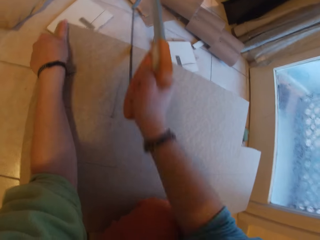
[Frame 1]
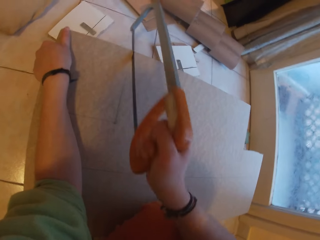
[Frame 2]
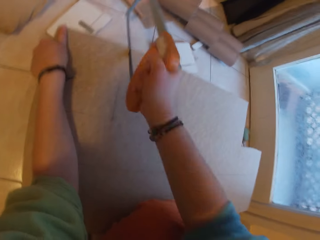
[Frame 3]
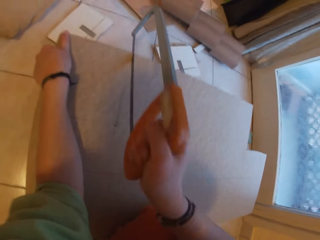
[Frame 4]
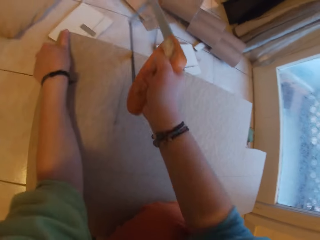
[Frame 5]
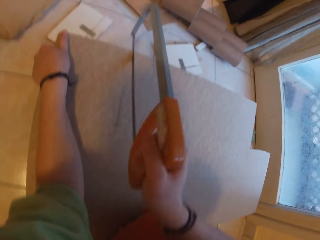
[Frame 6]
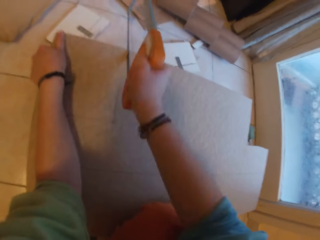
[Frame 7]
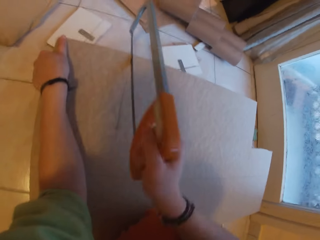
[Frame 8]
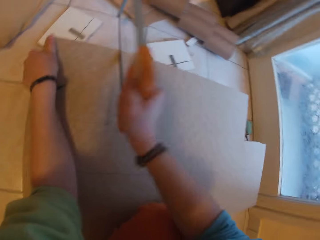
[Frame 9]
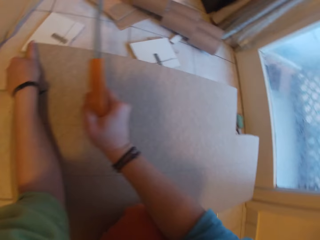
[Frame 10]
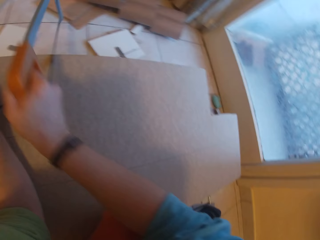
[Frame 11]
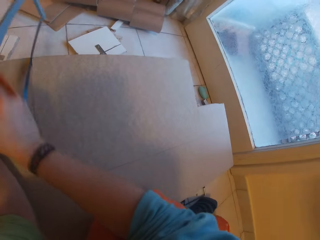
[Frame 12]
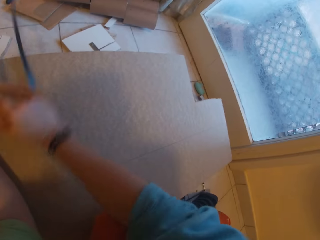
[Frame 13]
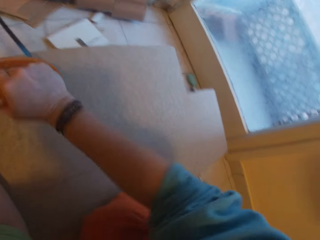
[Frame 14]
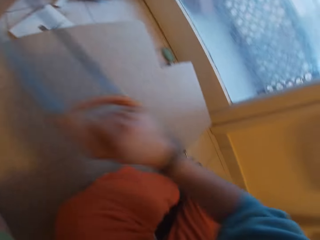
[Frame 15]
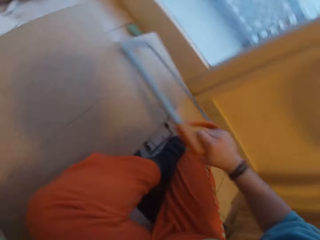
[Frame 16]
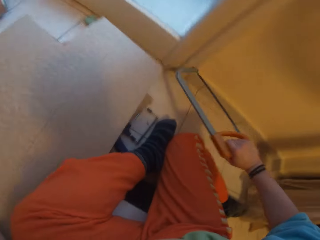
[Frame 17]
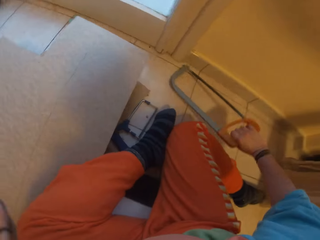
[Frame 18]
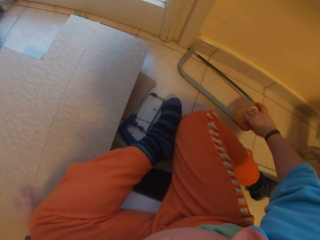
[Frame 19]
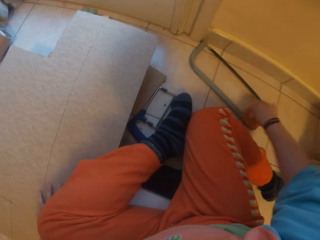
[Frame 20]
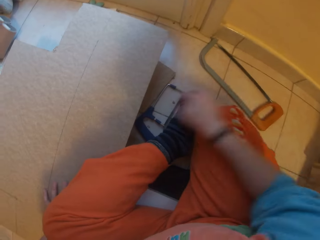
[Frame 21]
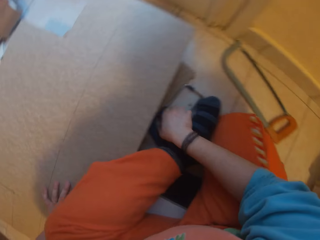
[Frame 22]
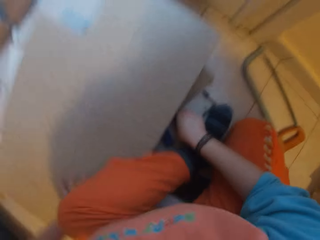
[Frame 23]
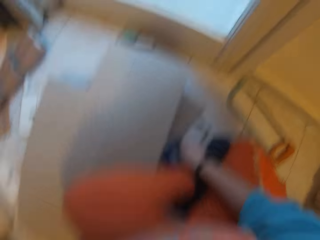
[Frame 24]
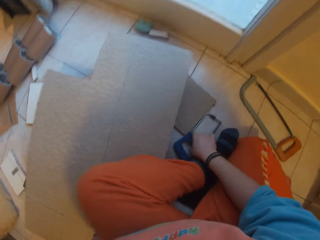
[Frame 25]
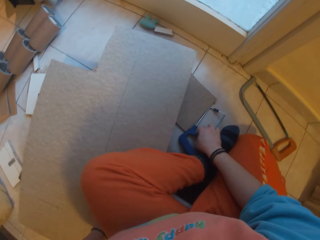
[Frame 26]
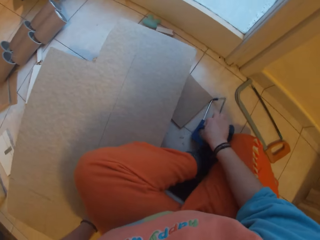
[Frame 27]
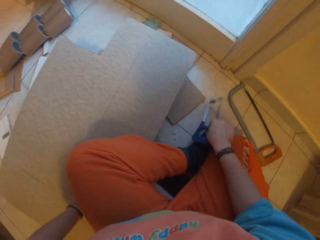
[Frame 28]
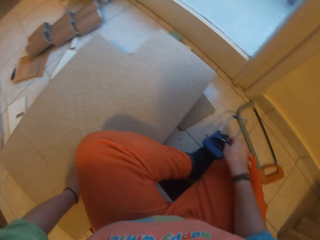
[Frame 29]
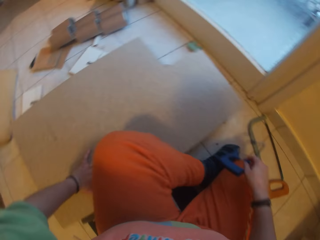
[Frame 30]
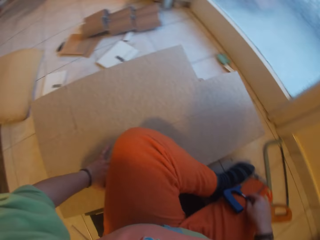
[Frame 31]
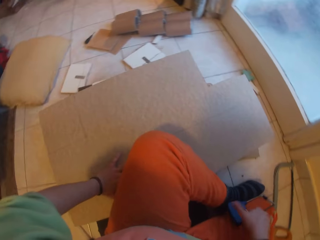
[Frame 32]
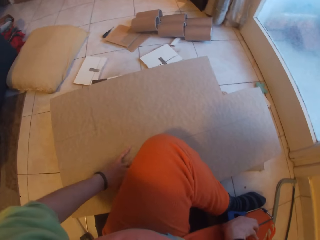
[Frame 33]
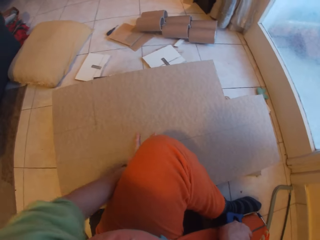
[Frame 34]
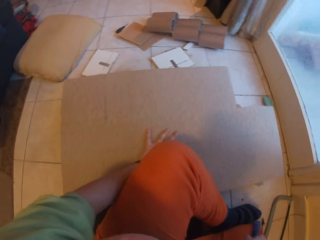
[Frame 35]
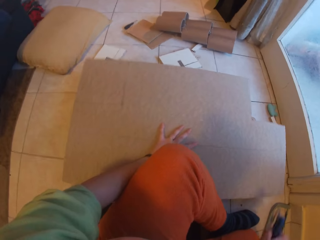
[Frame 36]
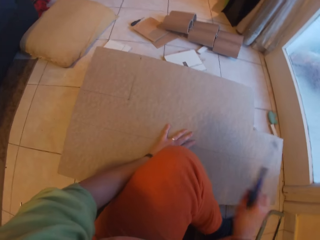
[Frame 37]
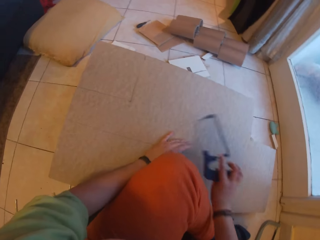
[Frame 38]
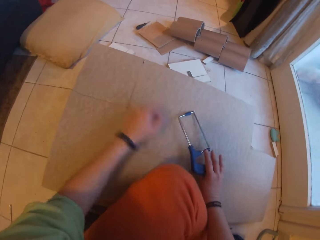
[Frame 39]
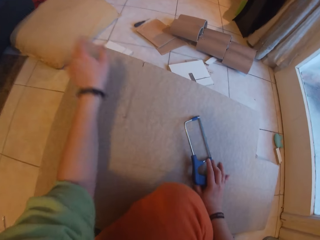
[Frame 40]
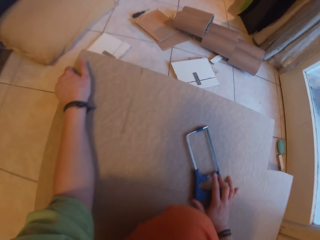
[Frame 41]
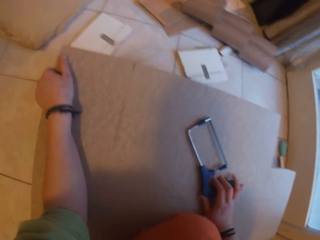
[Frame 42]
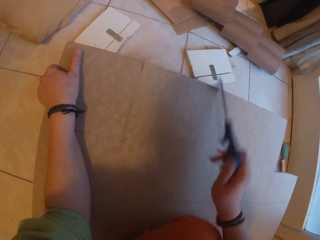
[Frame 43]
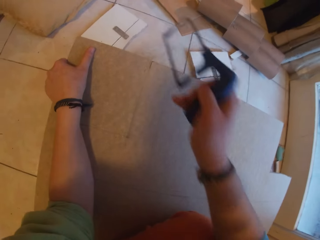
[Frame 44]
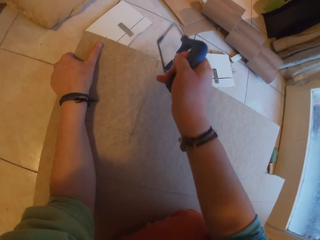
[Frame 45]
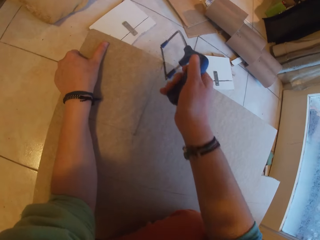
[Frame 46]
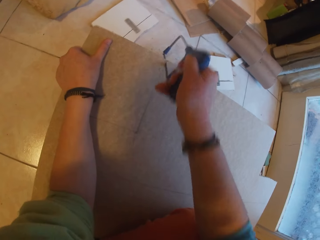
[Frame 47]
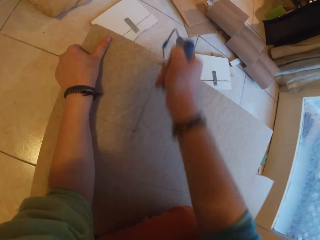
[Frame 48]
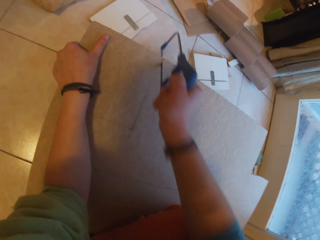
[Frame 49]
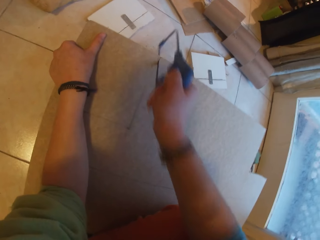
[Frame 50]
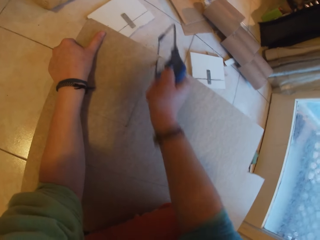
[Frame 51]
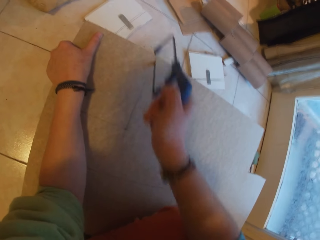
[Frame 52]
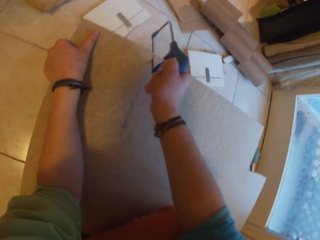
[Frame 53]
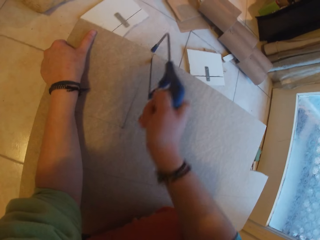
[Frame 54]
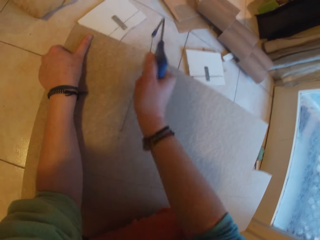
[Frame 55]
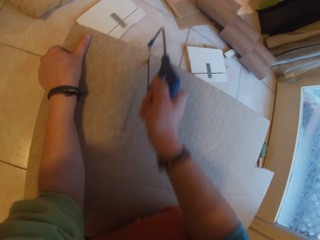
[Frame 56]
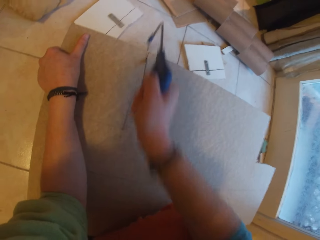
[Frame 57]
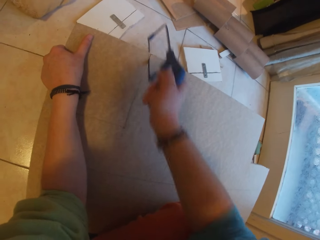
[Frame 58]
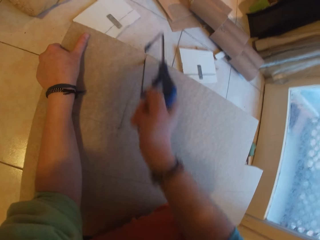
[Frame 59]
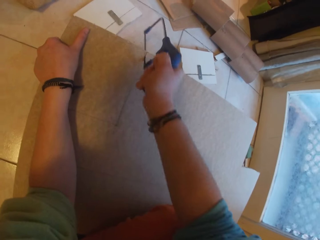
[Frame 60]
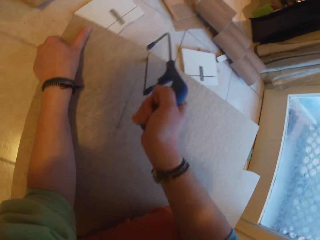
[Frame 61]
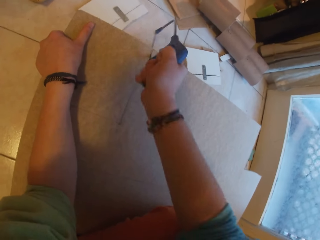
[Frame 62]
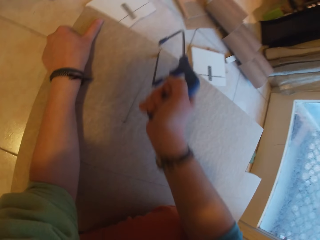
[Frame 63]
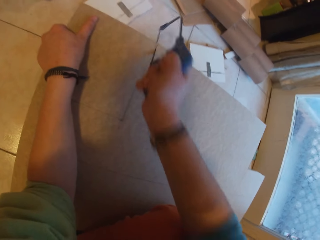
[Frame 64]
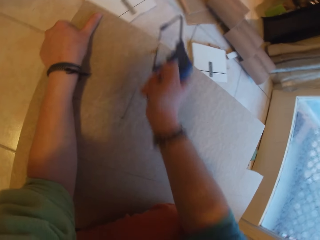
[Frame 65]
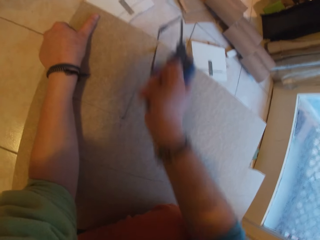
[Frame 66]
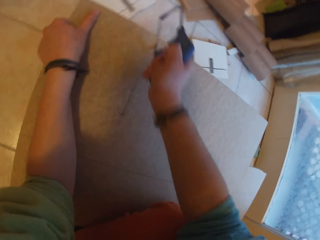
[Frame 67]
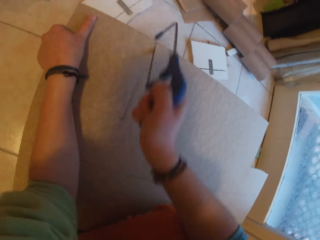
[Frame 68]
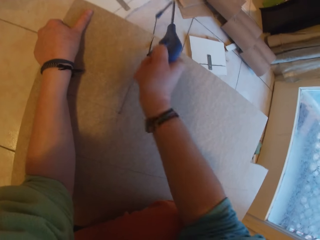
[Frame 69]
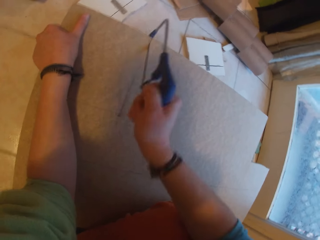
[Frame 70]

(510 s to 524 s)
The camera wearer looks around. He places the orange saw on the floor with his right hand. He picks a blue saw from the floor with his right hand. He adjusts the plywood or cardboard on the pile of planks on the floor with his left hand. He holds the plywood on the pile of planks with both hands. He cuts the plywood on the pile of planks with the blue saw in his right hand.

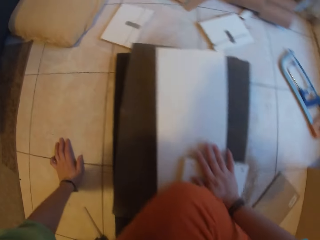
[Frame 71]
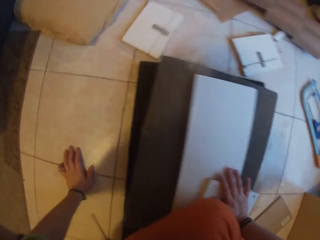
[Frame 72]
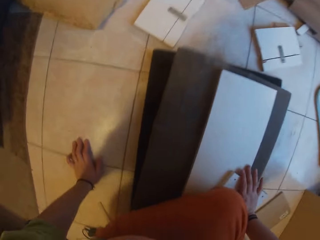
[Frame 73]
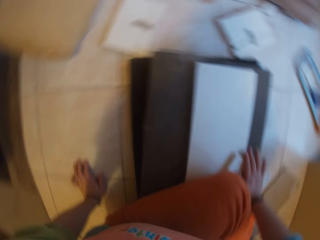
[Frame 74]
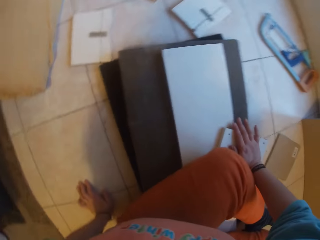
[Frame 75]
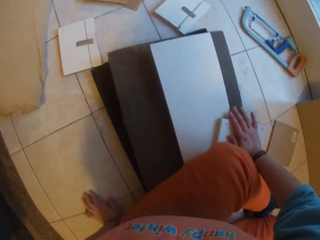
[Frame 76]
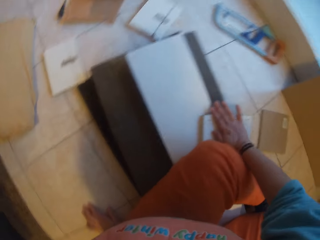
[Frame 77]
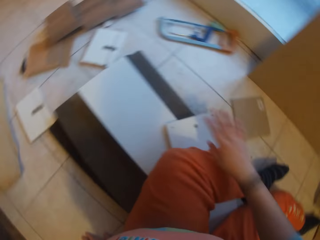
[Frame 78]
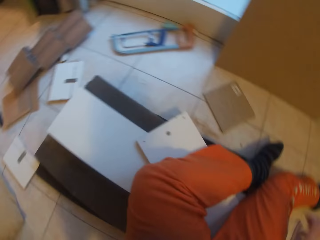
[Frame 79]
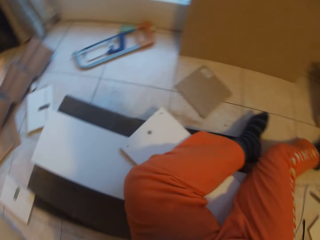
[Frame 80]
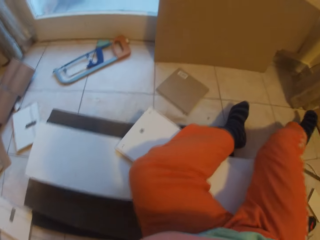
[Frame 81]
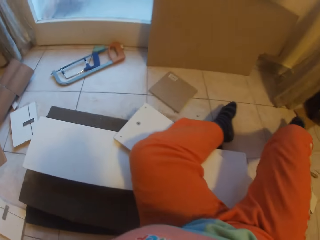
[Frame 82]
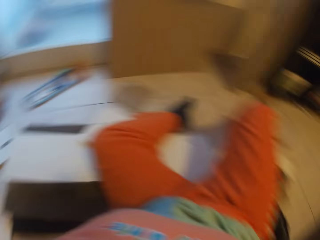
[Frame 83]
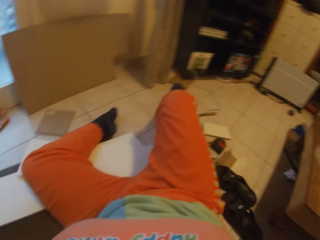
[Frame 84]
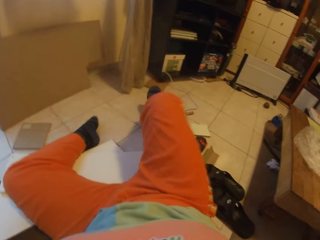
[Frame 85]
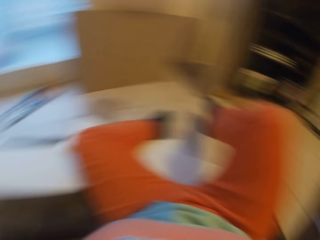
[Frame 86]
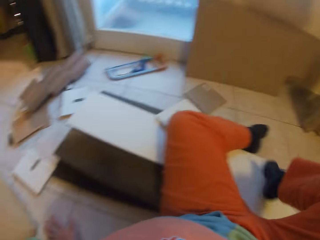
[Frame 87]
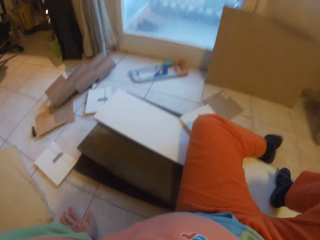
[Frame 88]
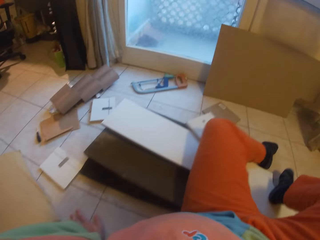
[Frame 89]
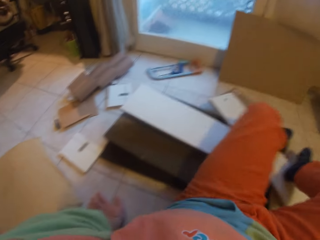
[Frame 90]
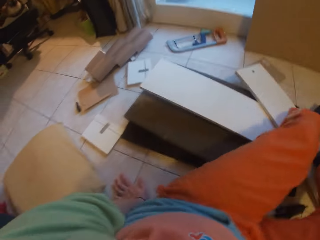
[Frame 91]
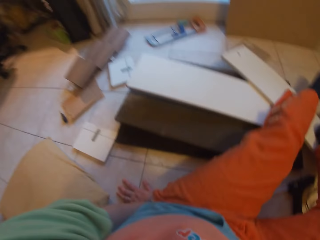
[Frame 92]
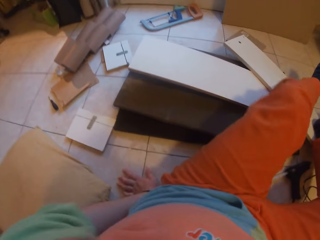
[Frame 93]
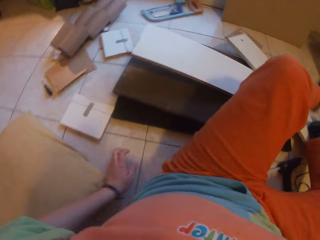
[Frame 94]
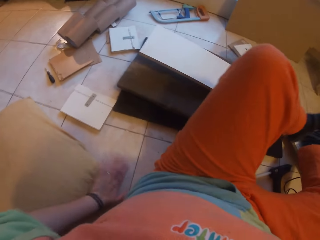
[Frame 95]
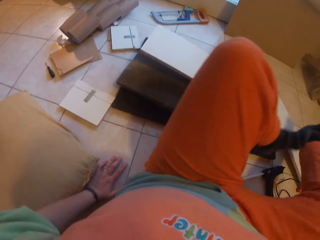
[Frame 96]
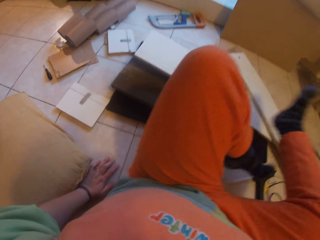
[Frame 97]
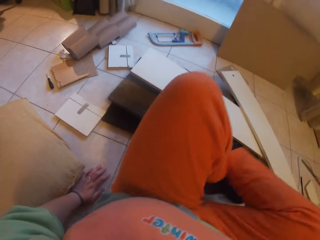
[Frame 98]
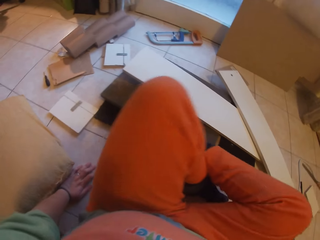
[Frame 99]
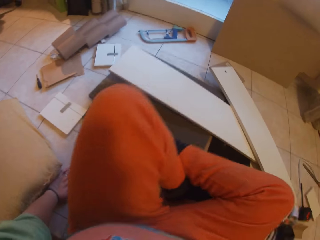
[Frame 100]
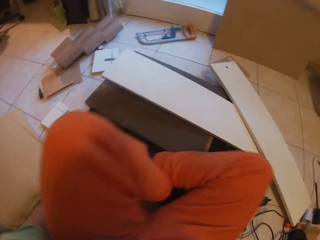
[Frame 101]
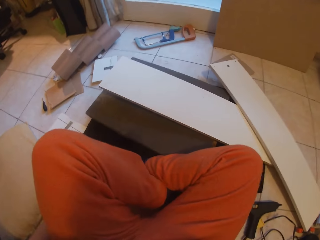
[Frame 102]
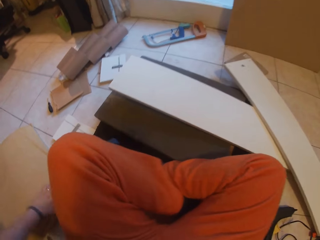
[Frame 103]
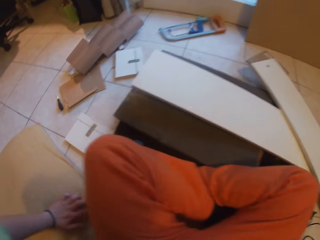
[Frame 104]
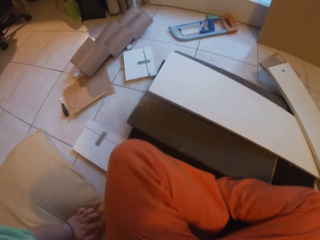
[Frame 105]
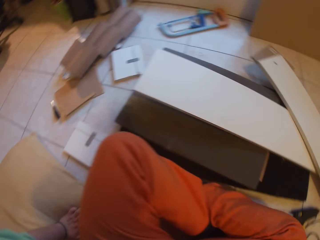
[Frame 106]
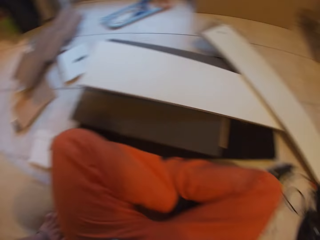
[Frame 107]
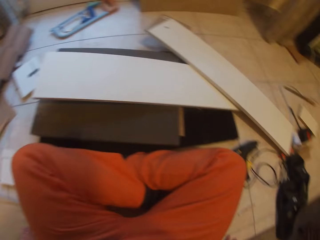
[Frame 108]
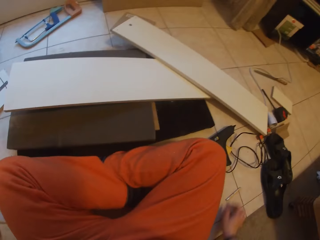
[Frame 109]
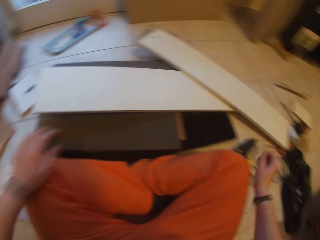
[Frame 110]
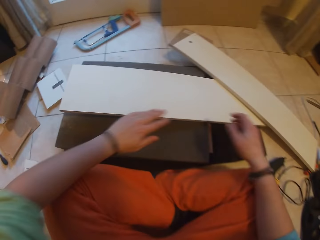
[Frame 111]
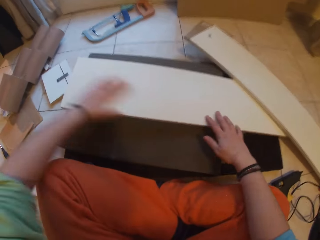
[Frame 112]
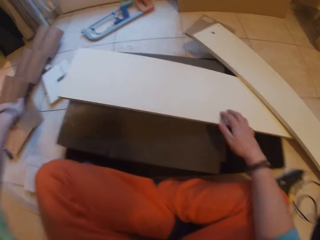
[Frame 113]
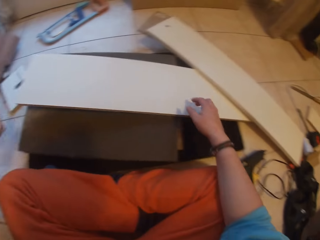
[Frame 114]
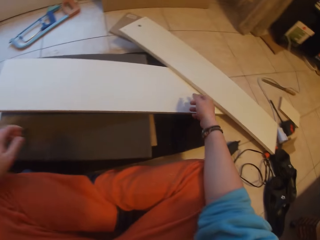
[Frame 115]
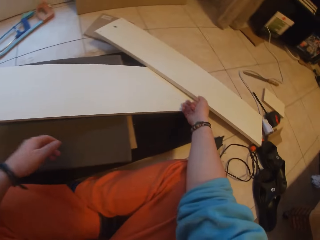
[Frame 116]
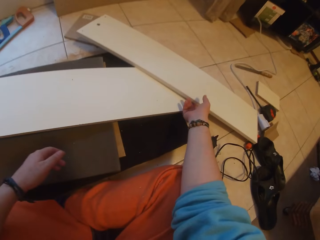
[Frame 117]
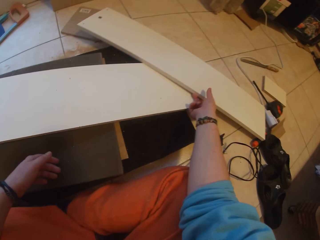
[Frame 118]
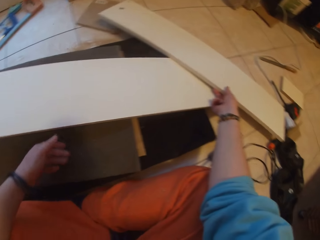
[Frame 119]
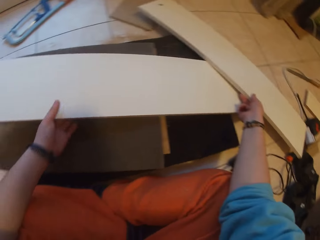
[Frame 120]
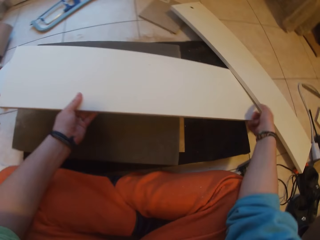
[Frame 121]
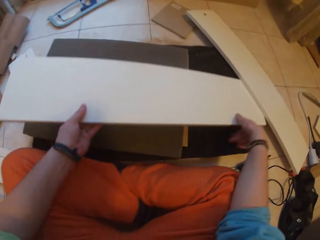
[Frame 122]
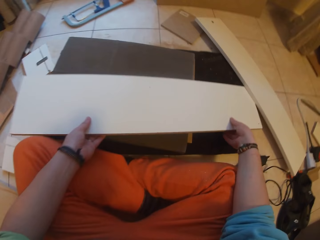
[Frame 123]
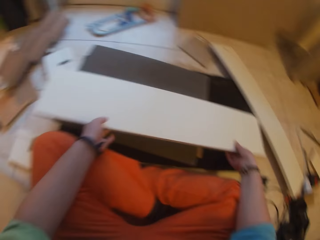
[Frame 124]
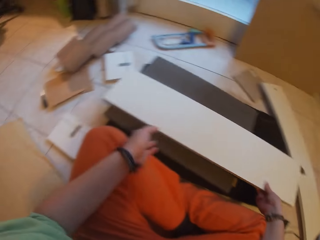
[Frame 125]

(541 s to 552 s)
The camera wearer adjusts his posture on the pile of planks on the floor with both hands. He sits on the floor. He straightens his legs. He adjusts planks from the pile of planks on the floor with both legs. He crosses both legs on the floor. He wipes a plank from the pile of planks on the floor with both hands. He adjusts planks from the pile of planks on the floor with both hands.
